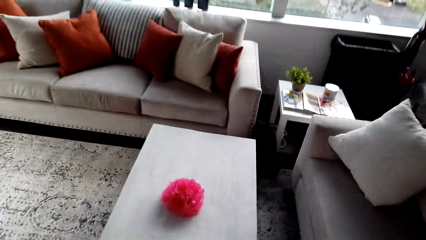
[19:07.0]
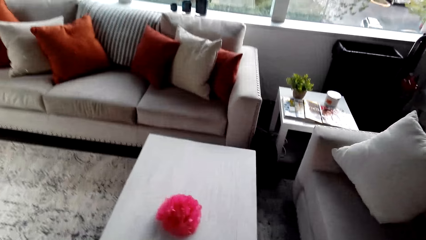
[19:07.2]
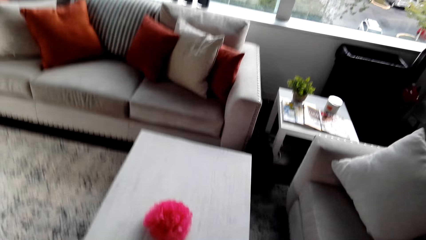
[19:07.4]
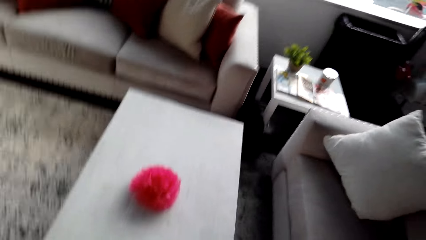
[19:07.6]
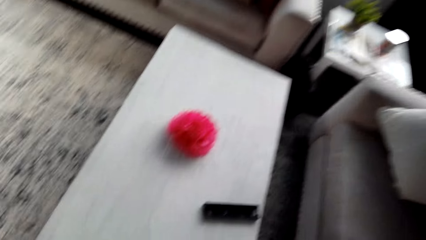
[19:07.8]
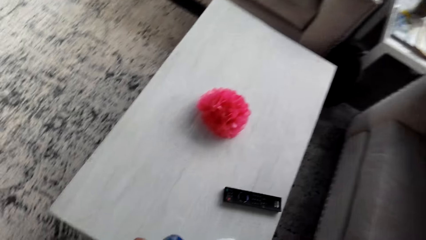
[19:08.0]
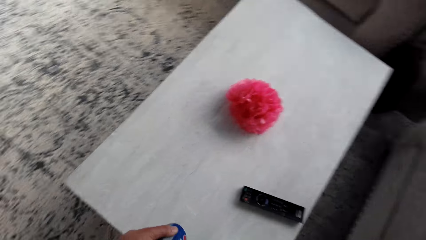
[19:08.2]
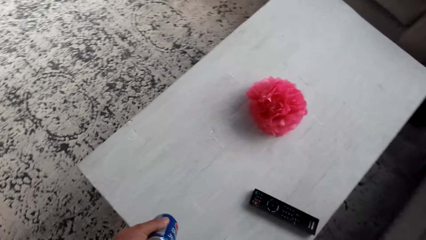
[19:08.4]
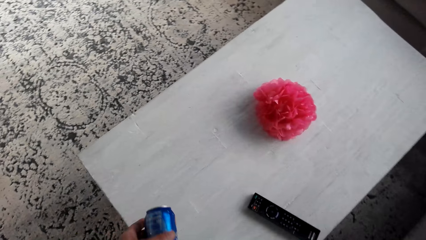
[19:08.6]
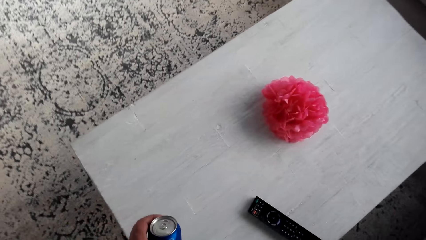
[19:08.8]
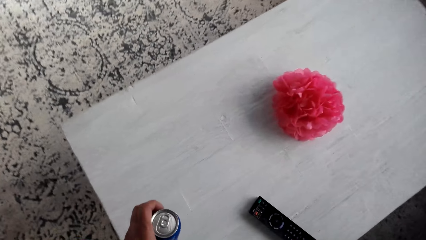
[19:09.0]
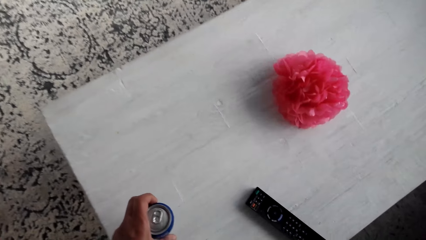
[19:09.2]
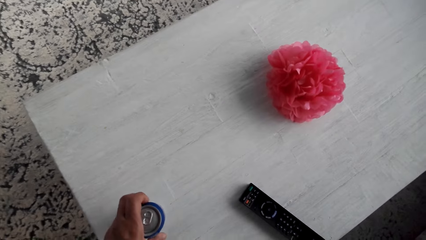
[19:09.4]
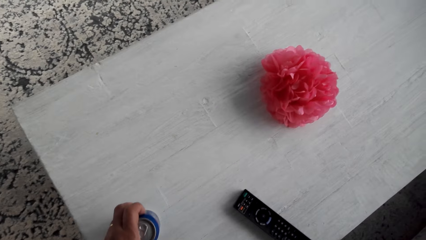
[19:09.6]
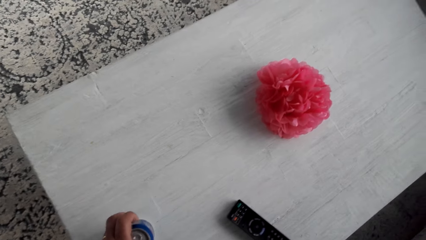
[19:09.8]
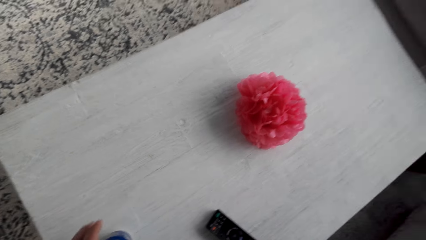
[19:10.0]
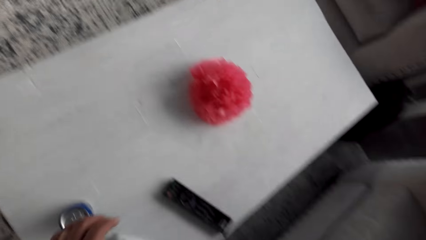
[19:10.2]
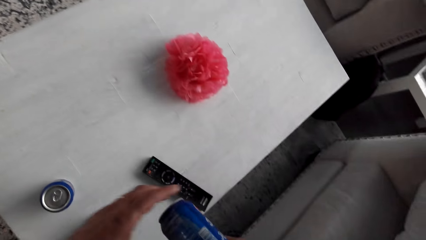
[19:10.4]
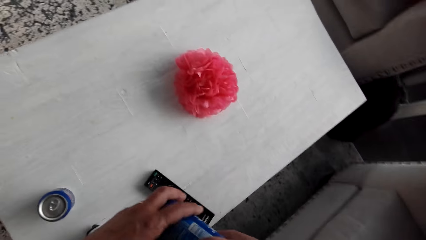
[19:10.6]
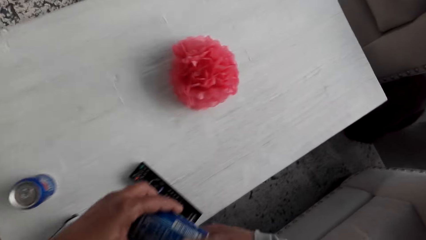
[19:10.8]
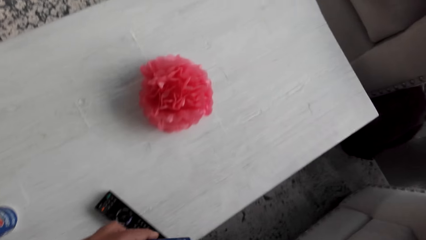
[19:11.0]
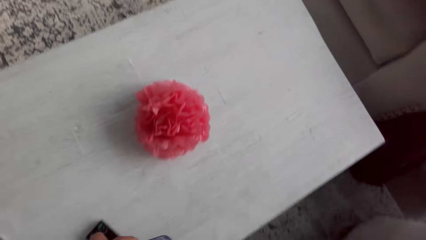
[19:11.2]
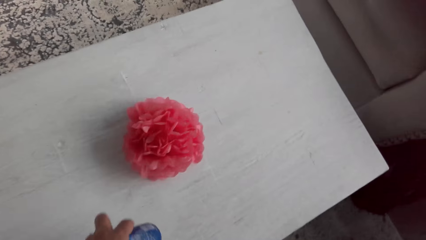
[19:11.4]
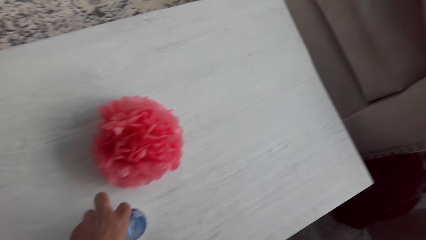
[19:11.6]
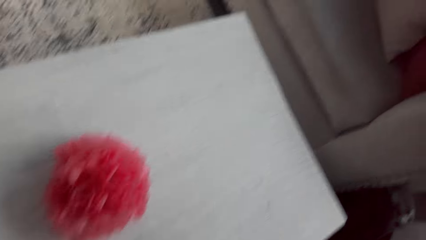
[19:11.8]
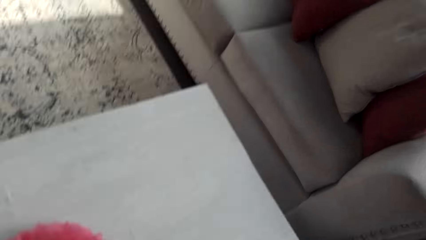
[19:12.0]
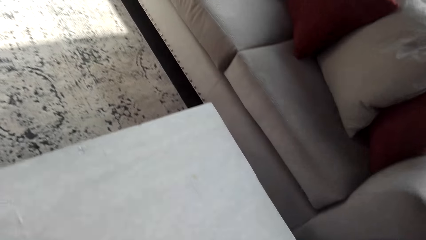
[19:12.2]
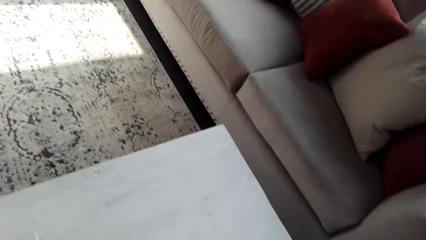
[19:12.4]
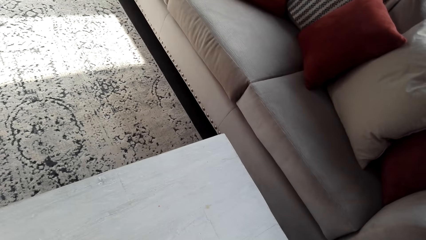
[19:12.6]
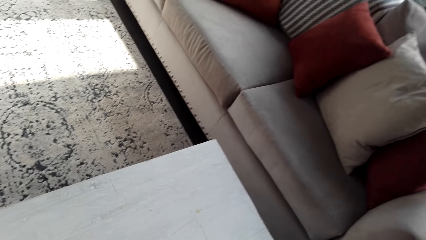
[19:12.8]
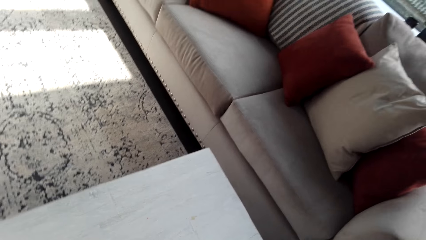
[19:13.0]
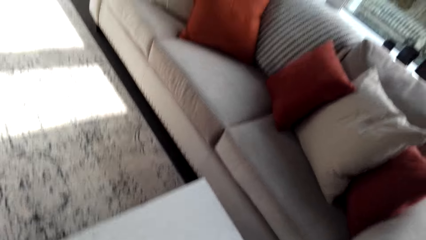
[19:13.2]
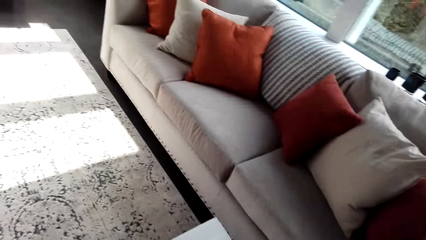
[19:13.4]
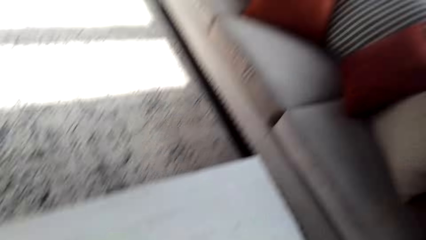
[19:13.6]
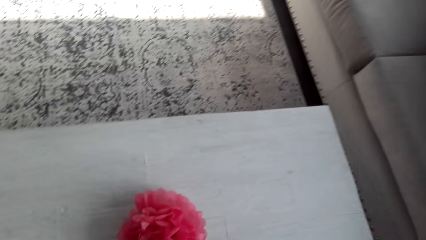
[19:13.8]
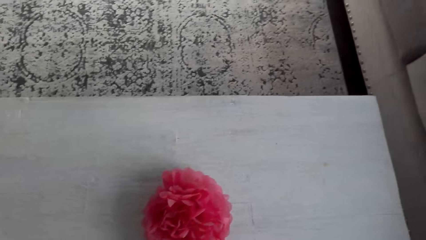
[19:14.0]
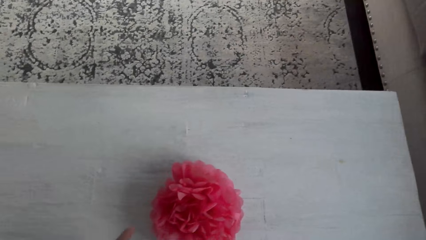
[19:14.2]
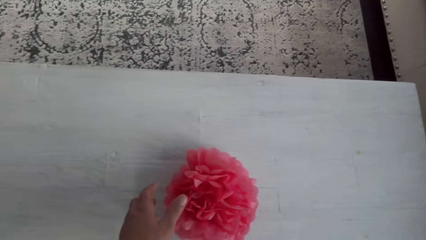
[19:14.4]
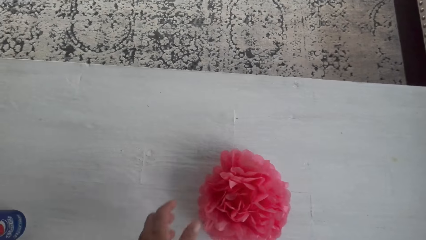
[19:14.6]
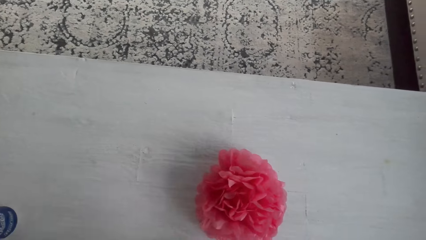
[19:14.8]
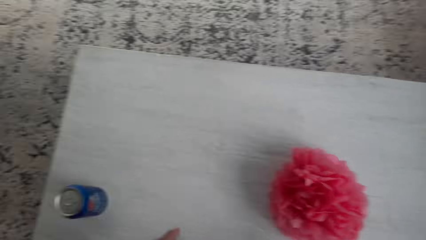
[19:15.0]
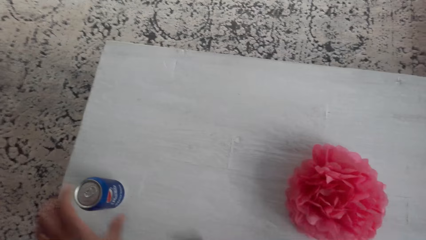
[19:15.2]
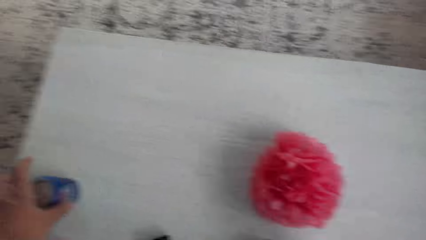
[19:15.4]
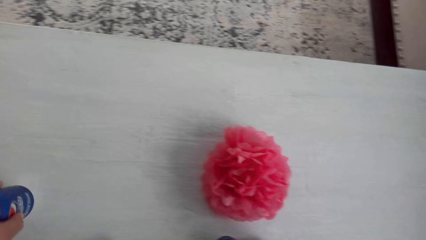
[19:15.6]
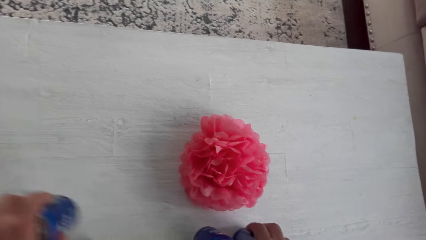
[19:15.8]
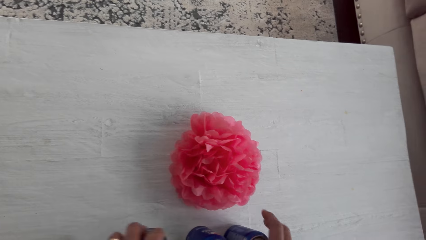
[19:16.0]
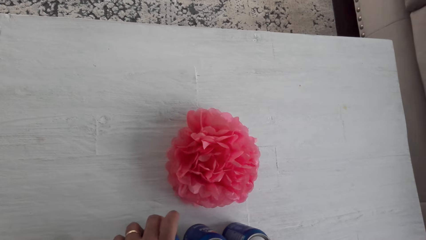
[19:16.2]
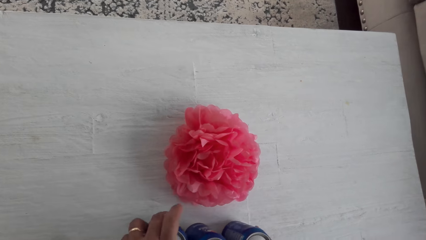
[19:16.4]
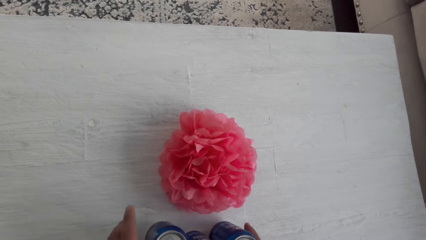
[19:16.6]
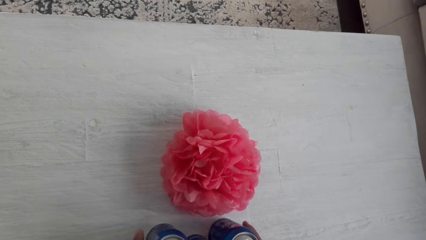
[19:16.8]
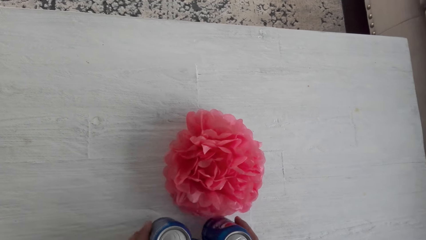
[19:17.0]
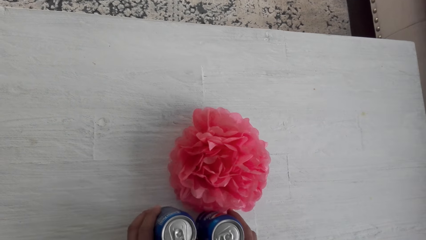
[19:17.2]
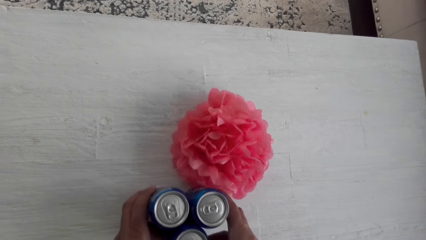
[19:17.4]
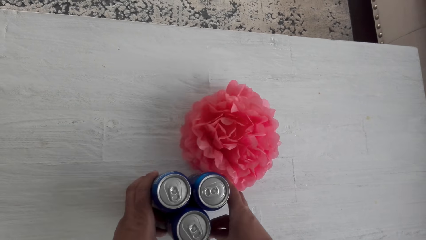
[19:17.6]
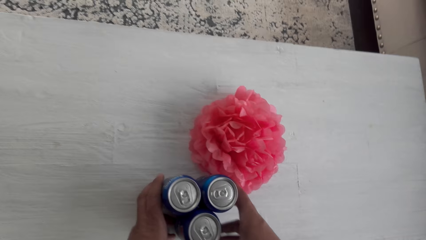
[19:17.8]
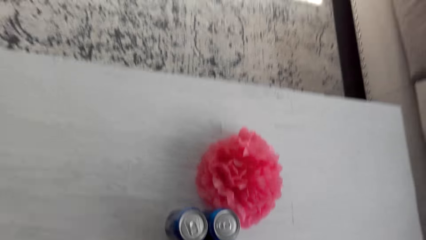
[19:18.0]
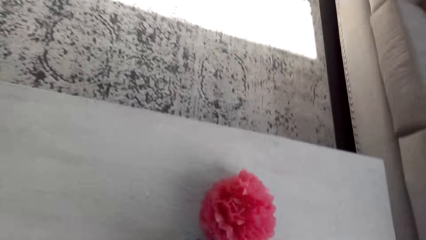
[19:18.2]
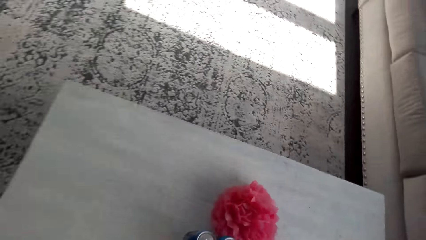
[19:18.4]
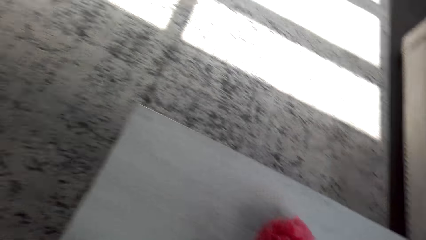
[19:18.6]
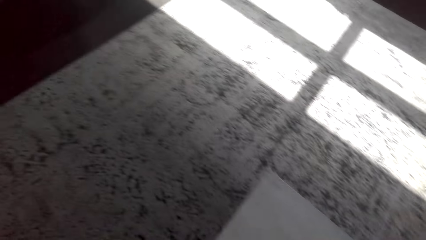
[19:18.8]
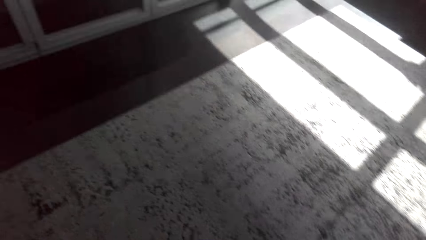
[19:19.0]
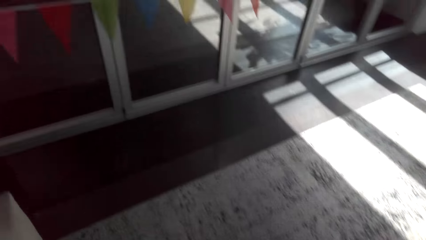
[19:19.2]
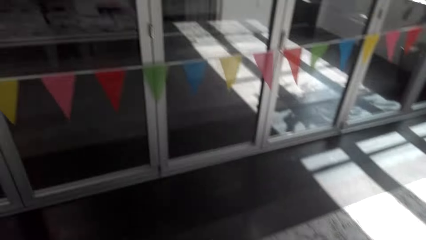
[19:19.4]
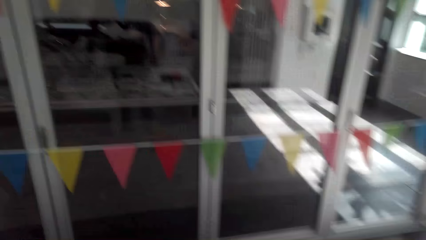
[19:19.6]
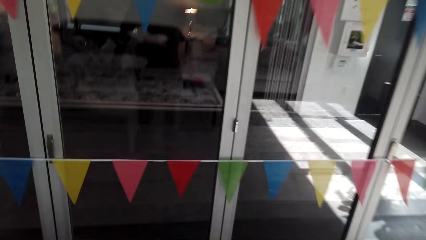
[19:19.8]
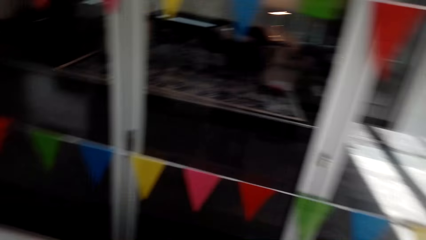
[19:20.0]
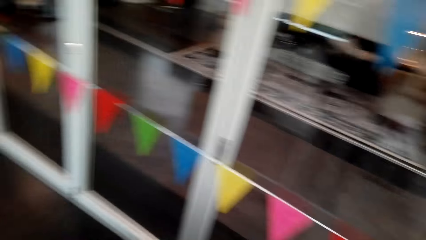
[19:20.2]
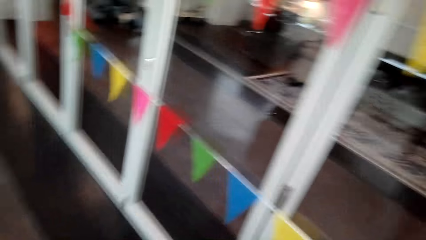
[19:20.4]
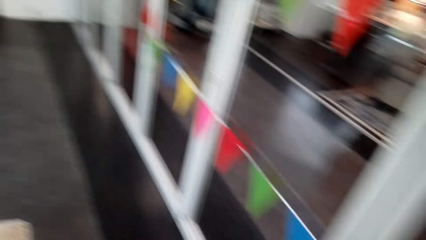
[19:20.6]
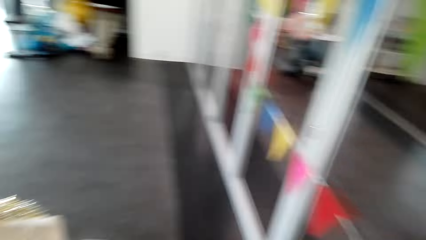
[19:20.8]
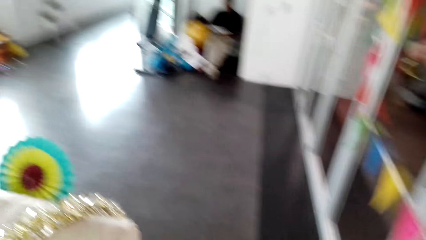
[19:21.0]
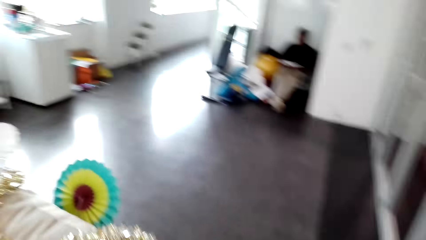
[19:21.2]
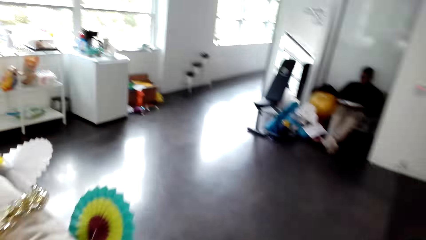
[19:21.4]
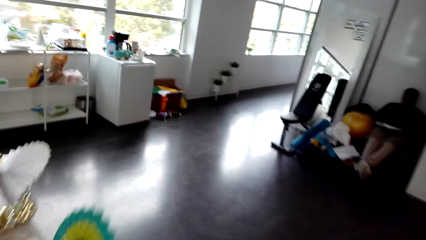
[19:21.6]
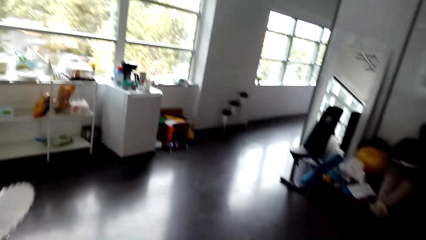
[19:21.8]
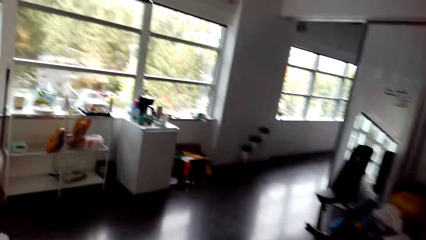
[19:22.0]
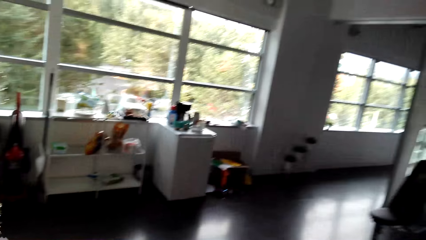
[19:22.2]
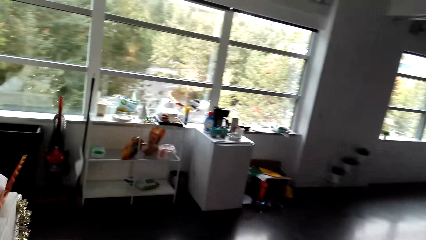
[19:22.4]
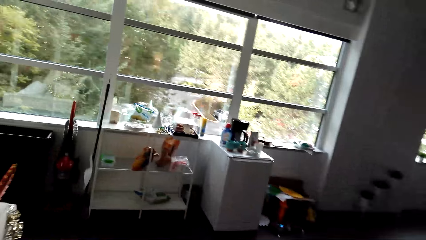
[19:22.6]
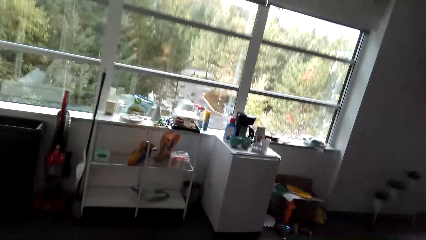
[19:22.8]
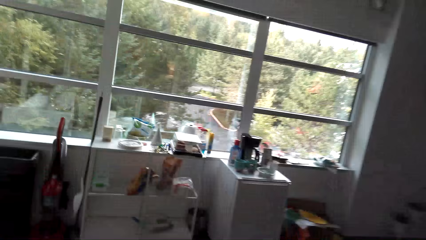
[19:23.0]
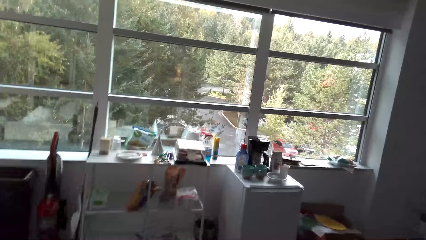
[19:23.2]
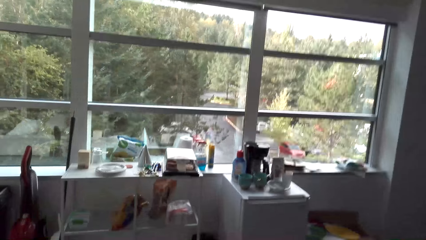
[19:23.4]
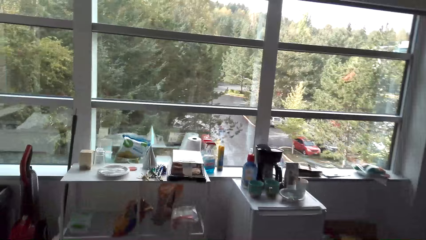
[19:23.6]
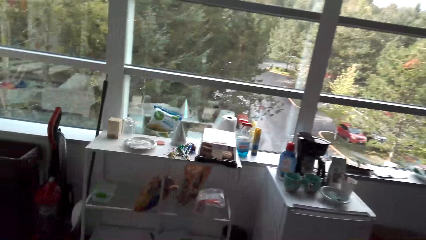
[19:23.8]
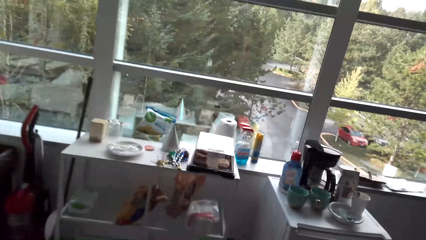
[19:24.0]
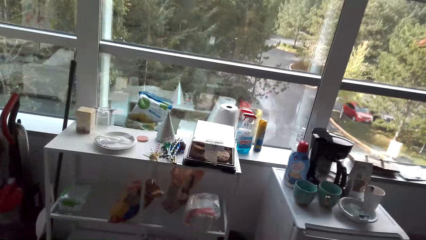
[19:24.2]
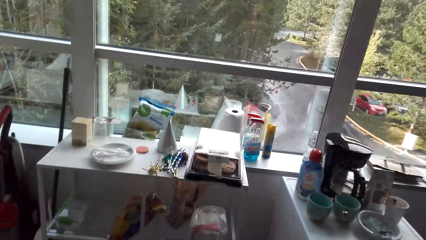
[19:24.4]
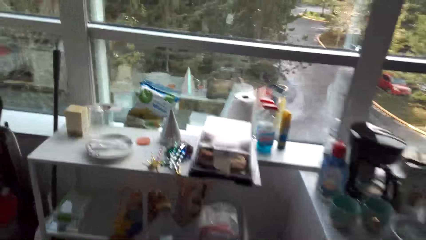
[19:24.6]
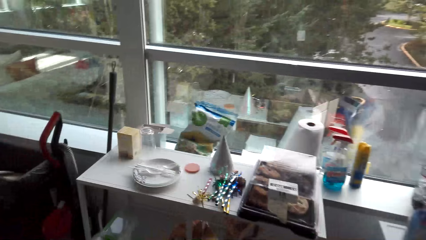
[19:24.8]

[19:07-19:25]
The camera wearer puts the soda cans on the table. They move a soda can on the table. They drag the soda cans on the table. They walk.
